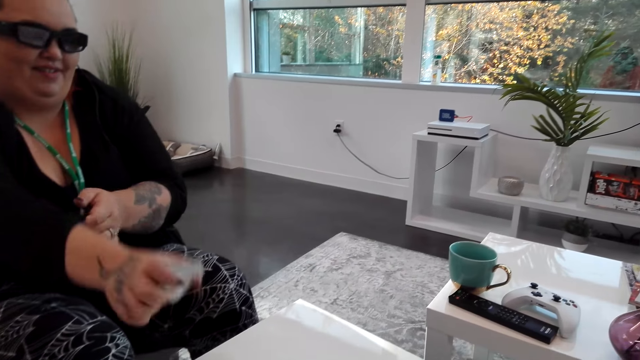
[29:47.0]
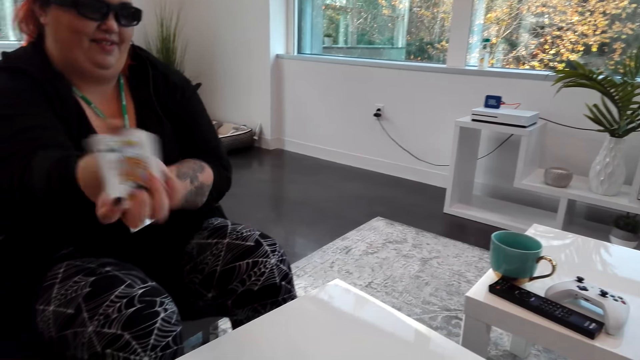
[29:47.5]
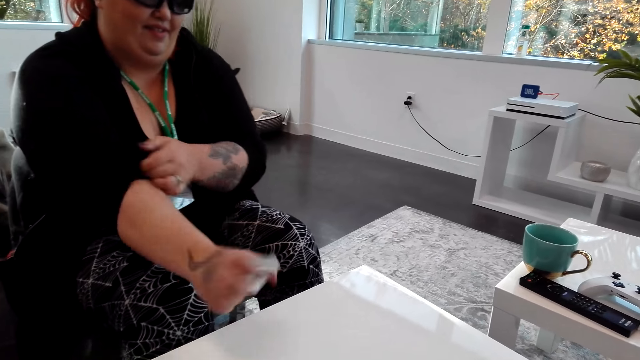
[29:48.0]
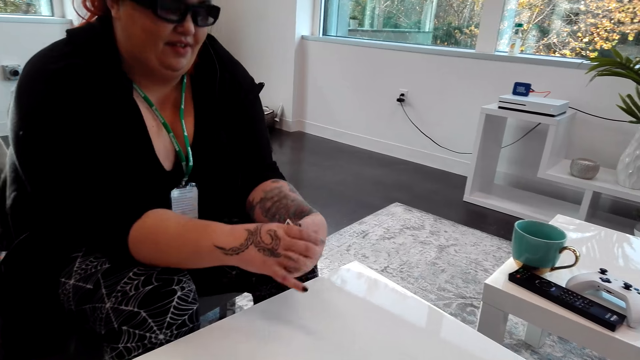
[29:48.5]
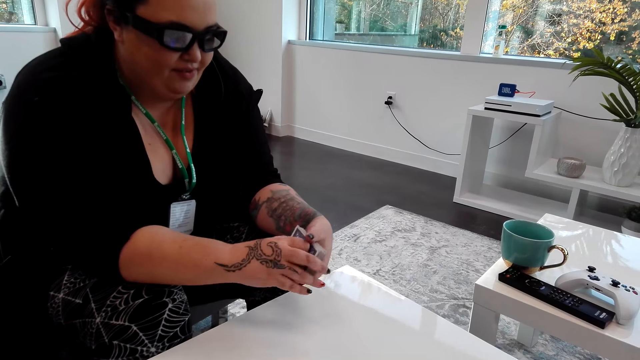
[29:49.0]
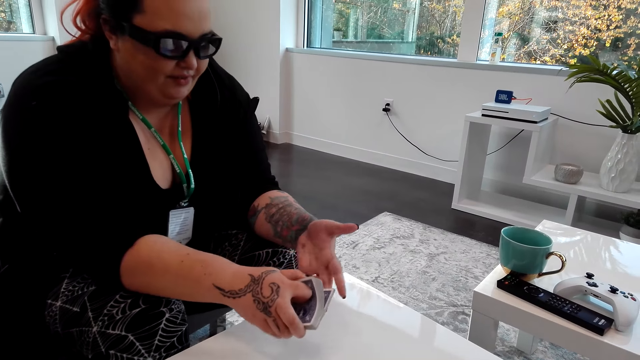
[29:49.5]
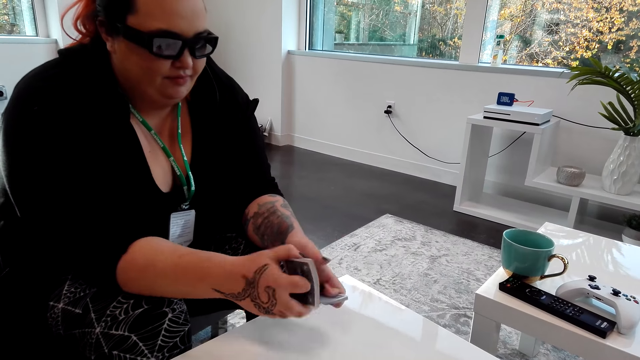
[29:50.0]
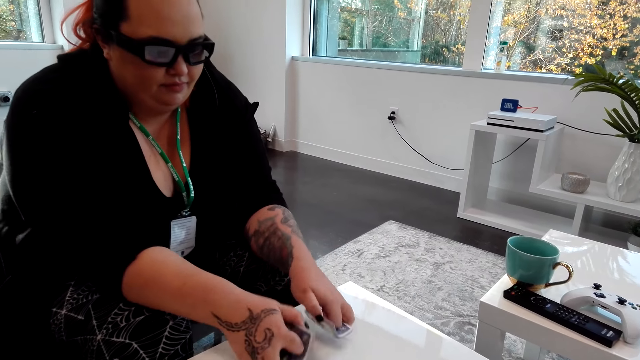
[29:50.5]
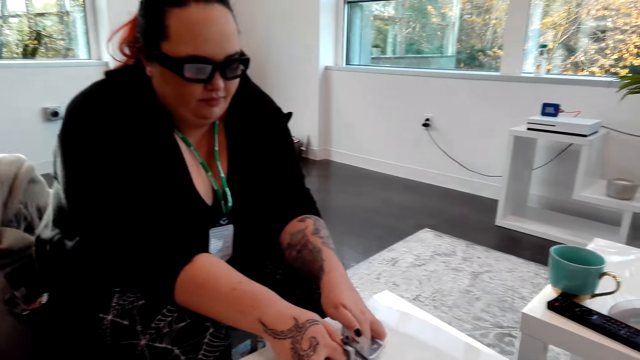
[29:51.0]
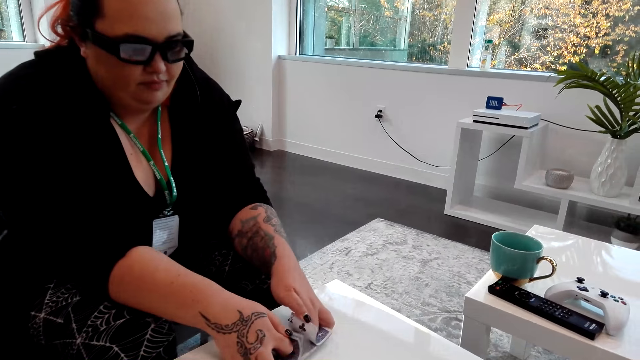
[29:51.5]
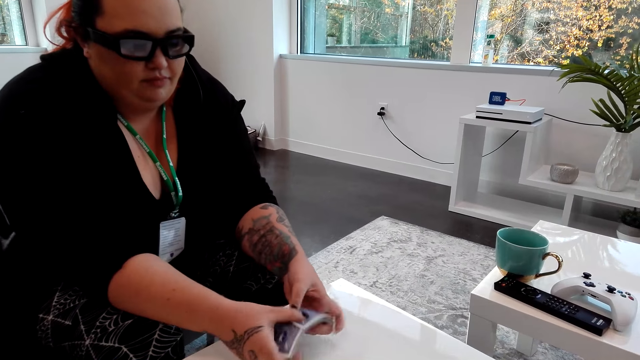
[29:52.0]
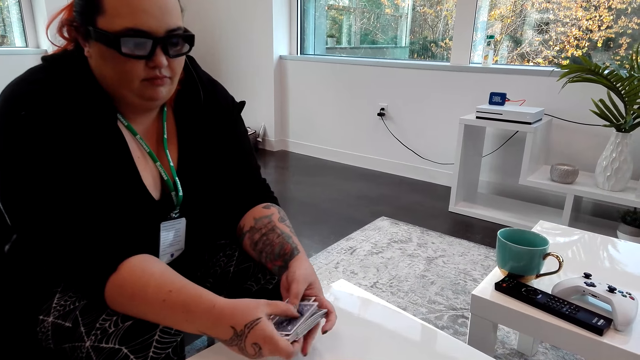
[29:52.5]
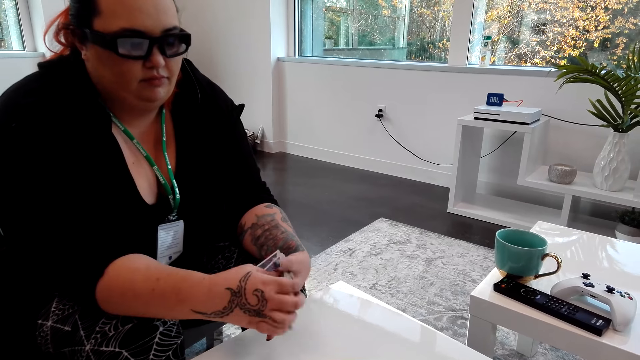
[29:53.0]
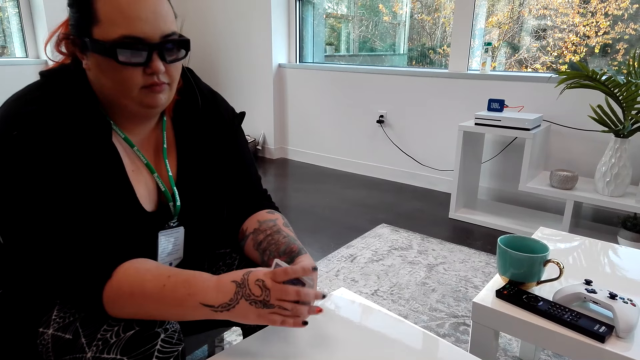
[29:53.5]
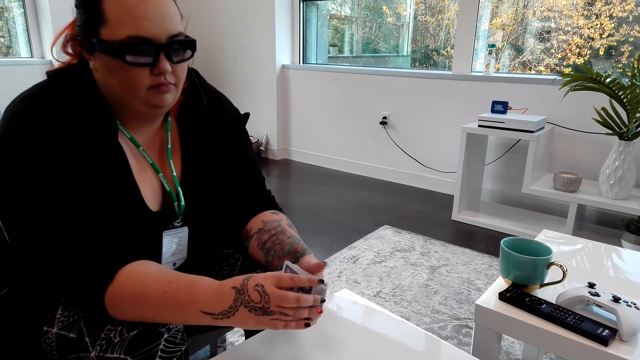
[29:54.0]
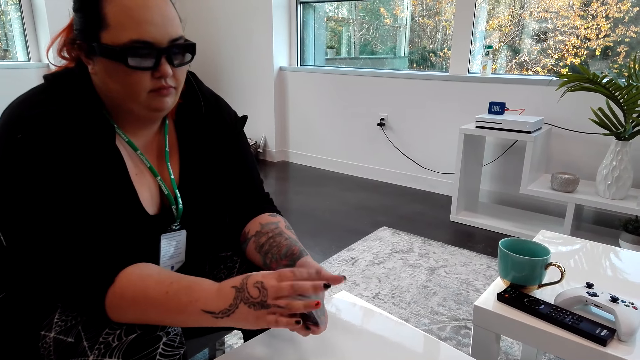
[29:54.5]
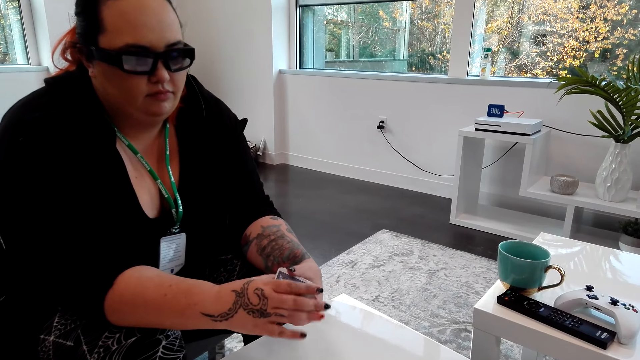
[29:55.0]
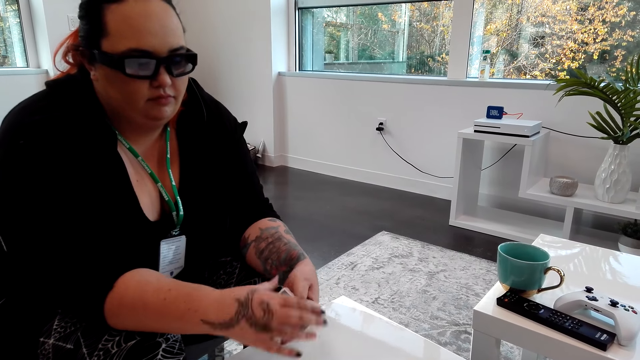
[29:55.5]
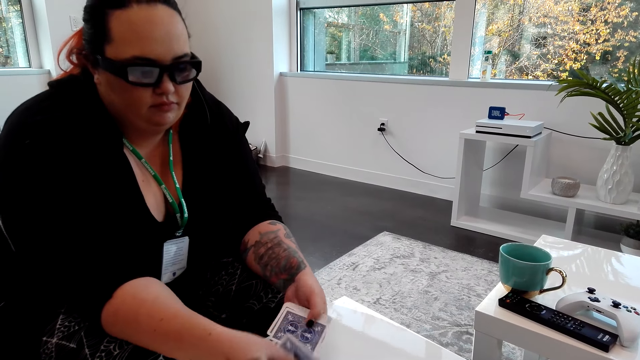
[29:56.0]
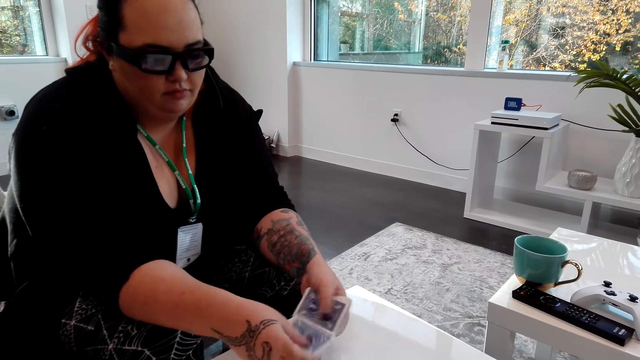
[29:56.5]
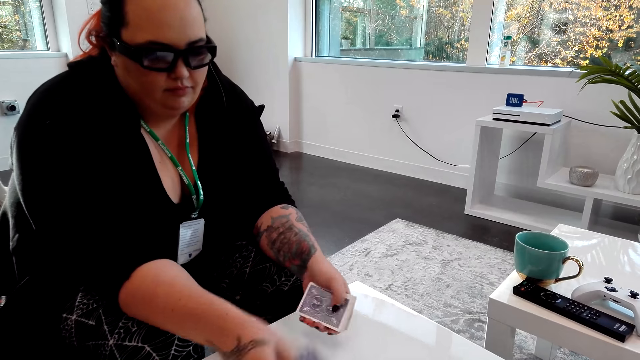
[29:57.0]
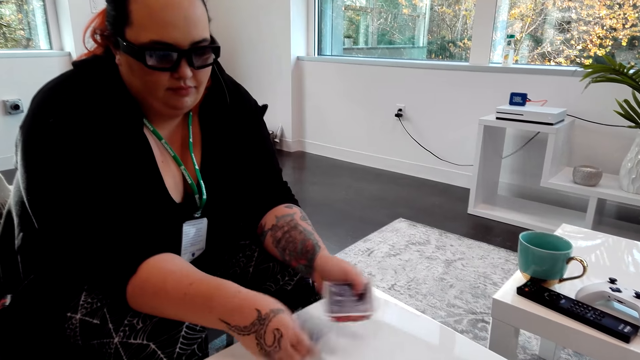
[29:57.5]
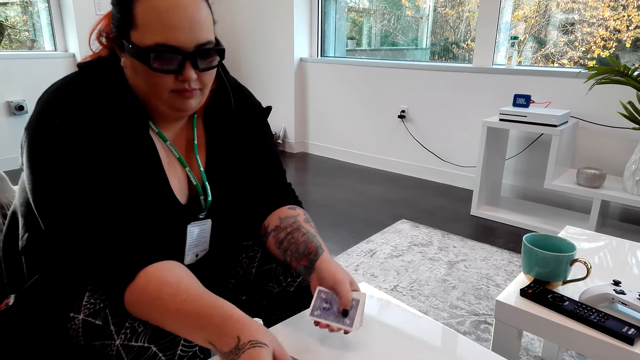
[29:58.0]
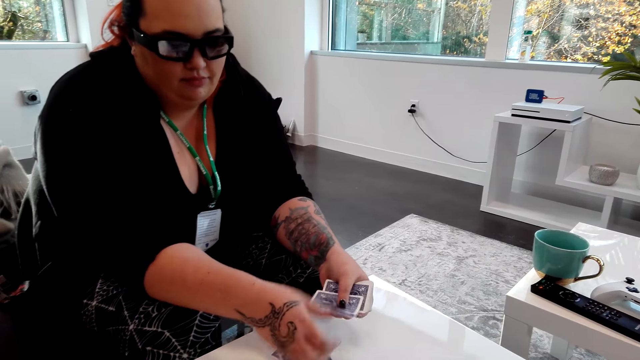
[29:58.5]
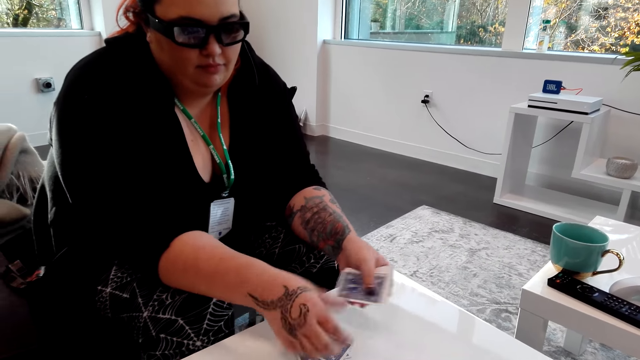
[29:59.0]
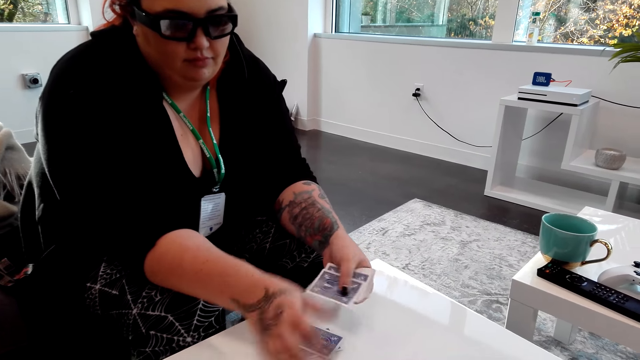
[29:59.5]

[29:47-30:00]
A woman shuffles the cards. The woman places the cards on the table.

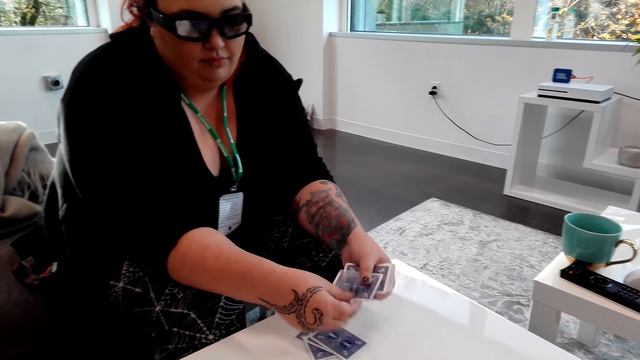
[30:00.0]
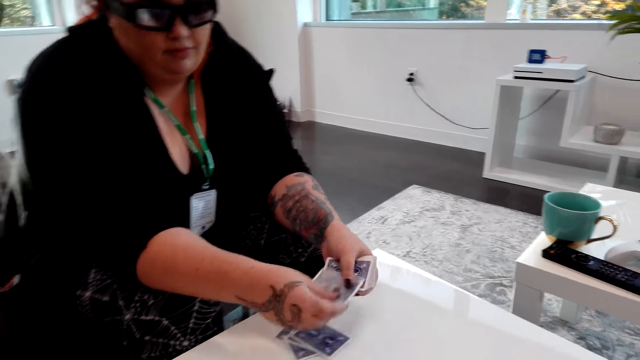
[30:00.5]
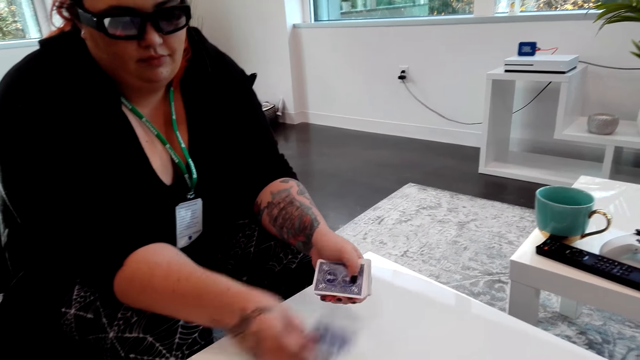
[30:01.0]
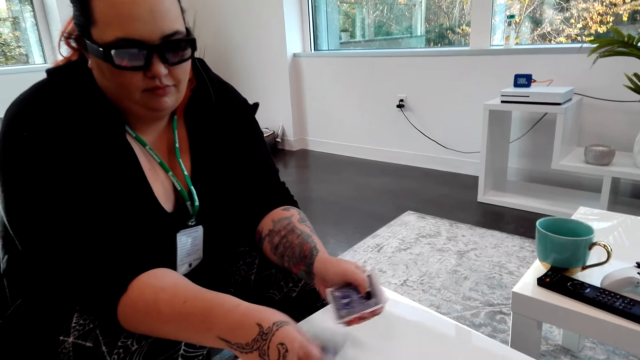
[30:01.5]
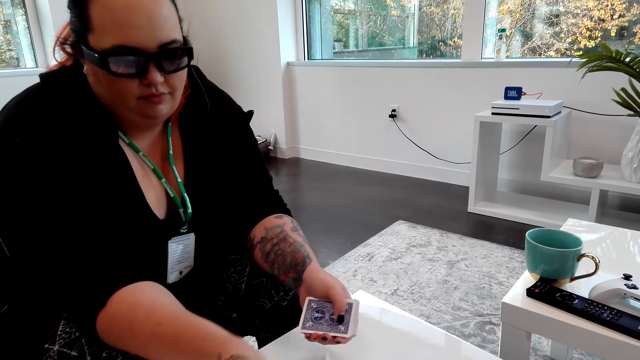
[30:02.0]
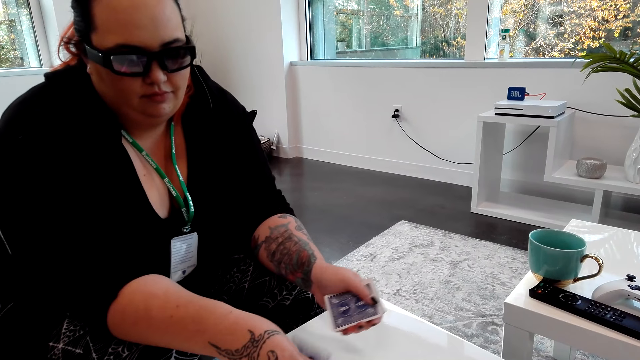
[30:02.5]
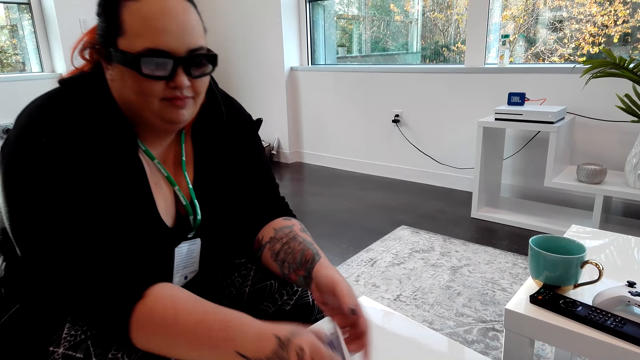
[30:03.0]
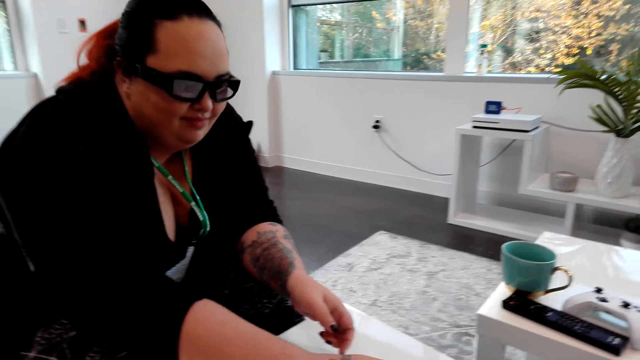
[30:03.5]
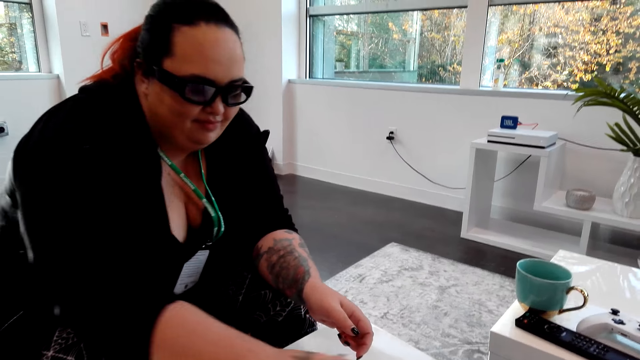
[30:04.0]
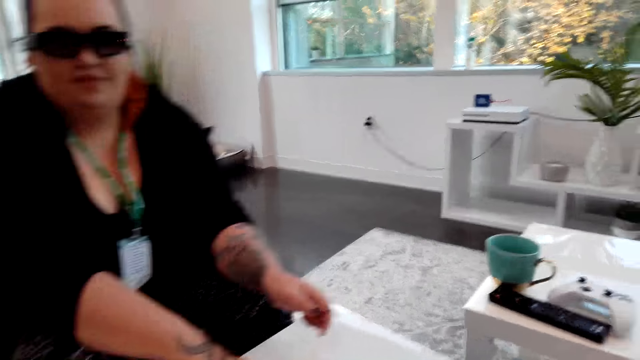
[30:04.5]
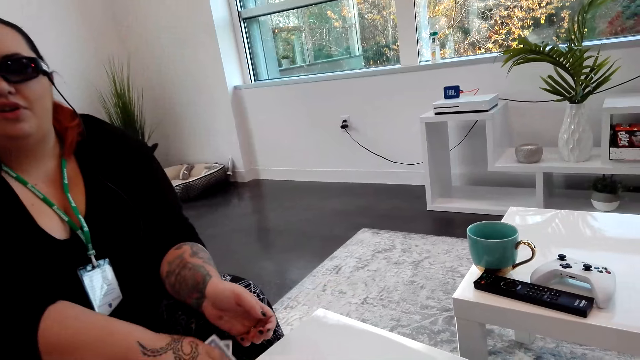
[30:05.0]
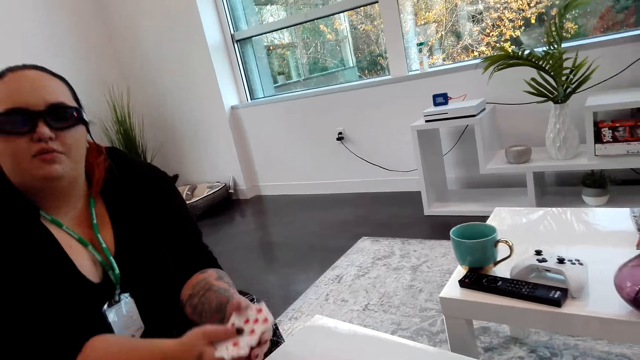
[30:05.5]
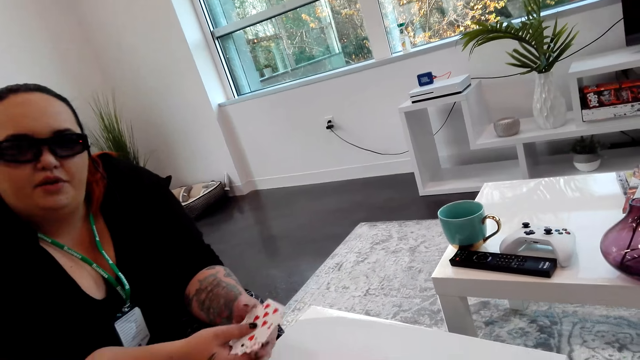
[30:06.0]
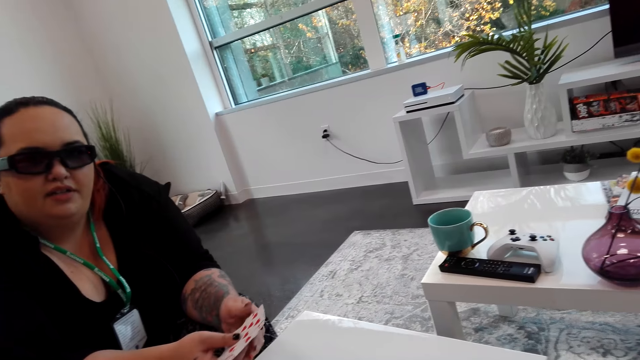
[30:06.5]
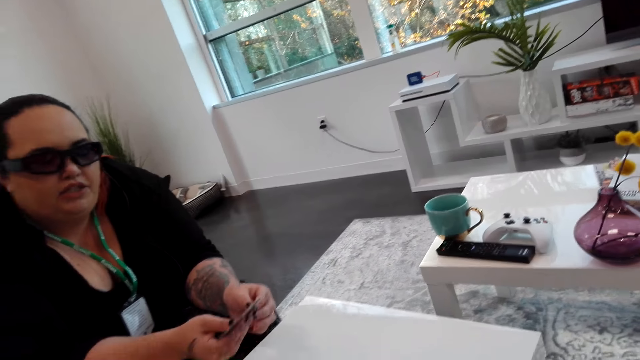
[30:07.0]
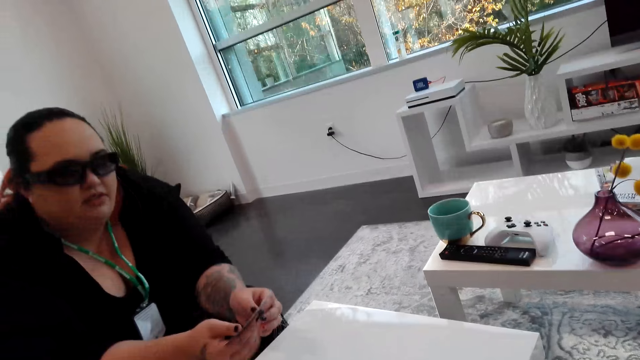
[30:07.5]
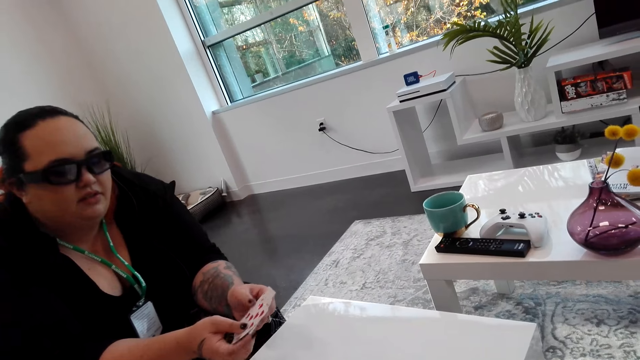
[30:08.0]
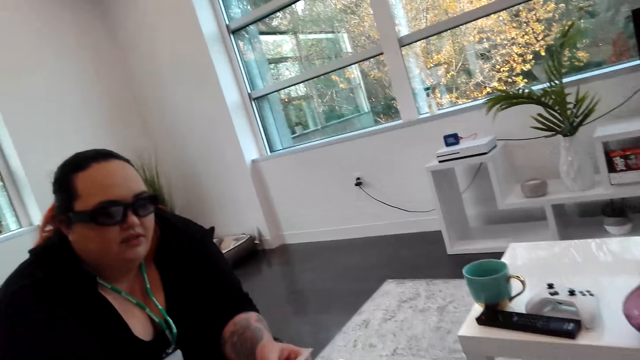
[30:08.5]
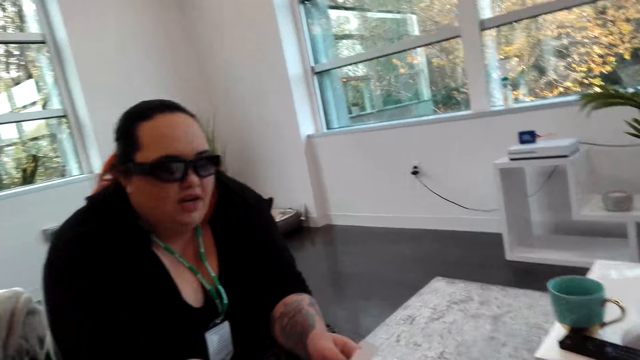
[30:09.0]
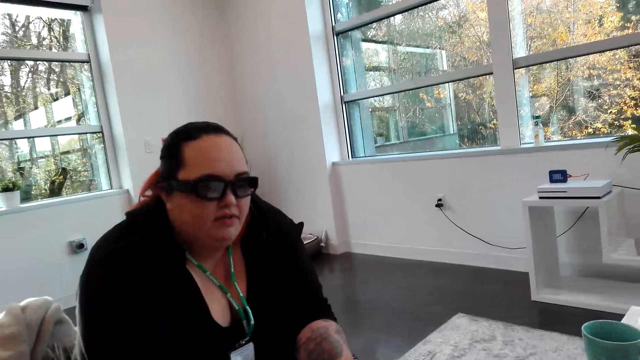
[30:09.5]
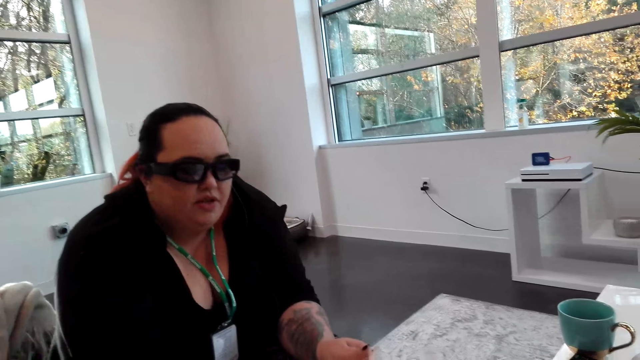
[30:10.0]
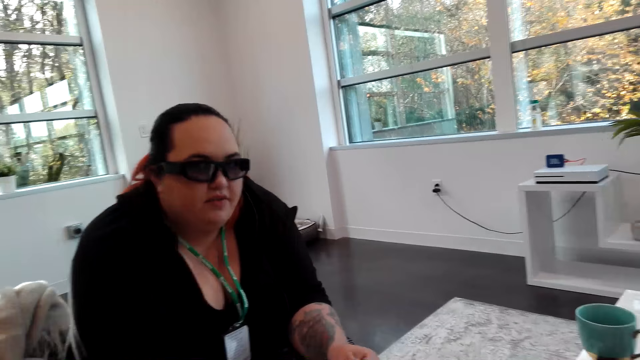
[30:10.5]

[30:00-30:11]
A woman picks cards. The woman arranges the cards.
